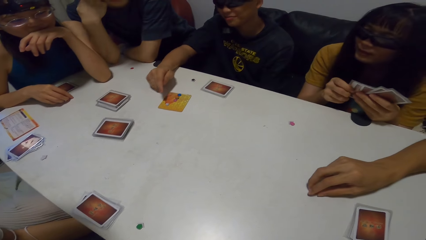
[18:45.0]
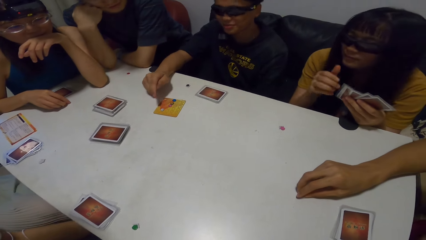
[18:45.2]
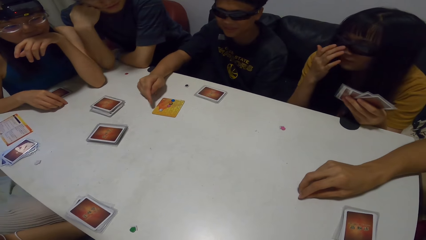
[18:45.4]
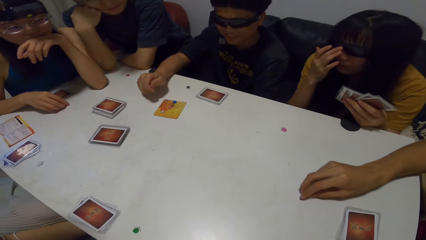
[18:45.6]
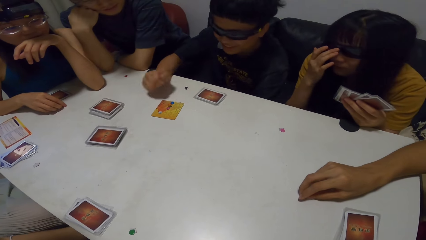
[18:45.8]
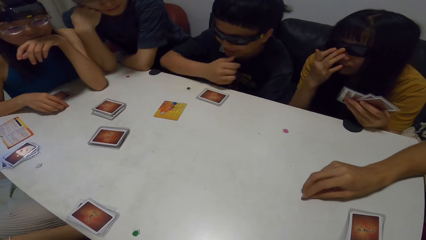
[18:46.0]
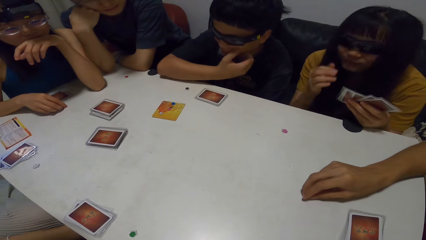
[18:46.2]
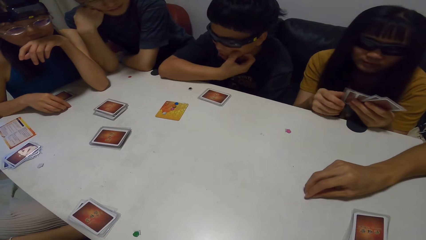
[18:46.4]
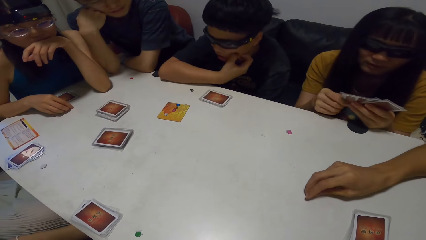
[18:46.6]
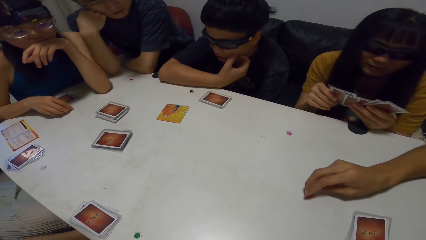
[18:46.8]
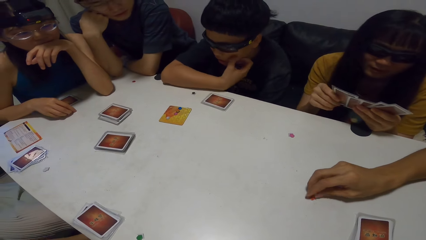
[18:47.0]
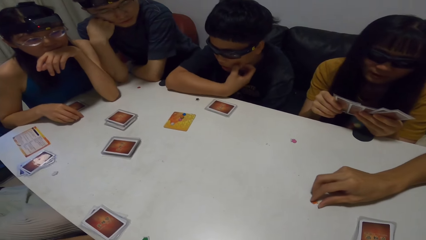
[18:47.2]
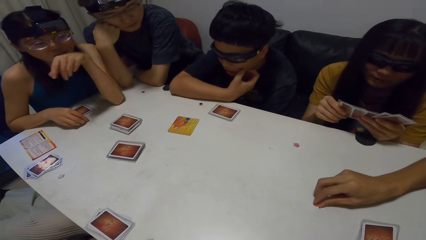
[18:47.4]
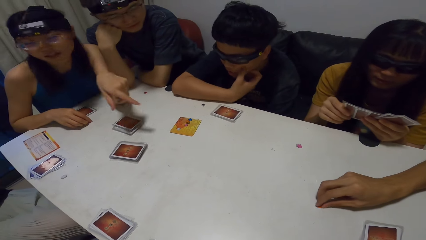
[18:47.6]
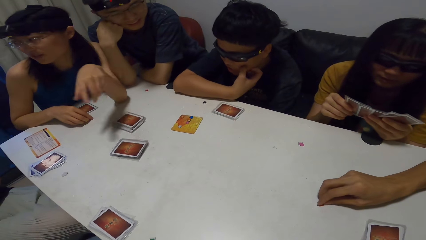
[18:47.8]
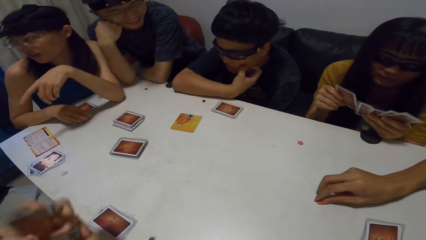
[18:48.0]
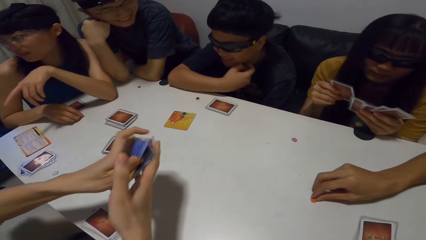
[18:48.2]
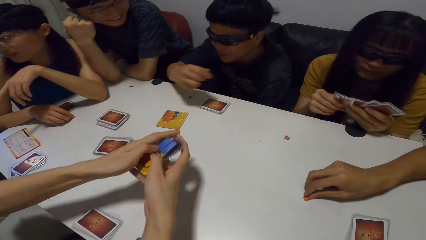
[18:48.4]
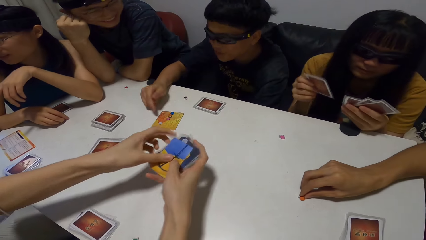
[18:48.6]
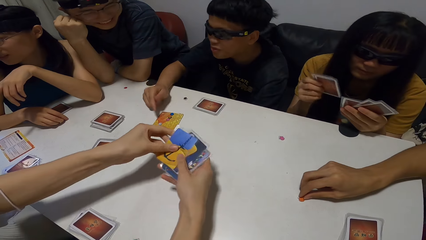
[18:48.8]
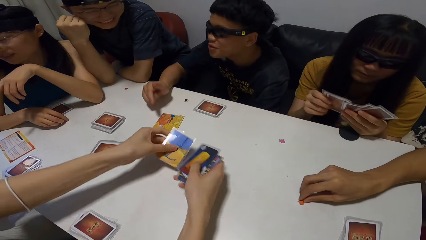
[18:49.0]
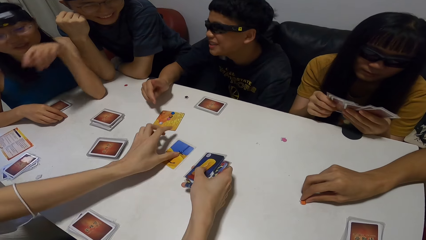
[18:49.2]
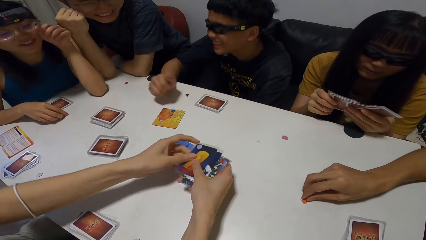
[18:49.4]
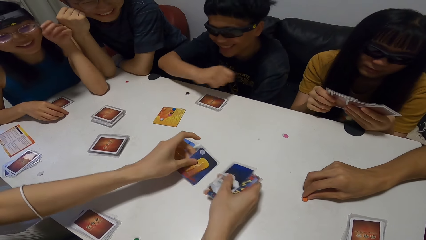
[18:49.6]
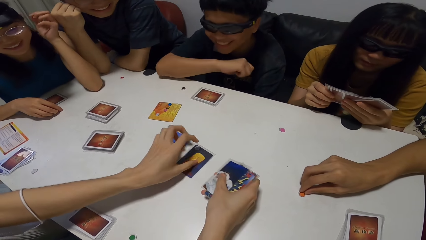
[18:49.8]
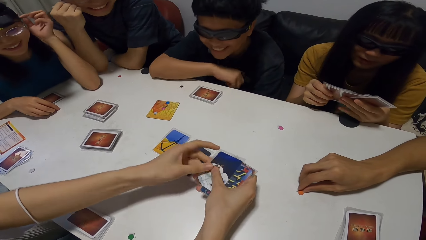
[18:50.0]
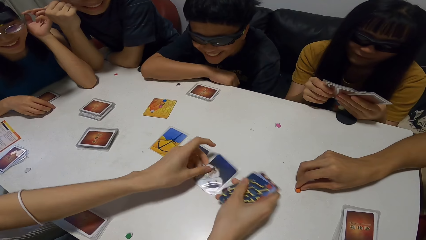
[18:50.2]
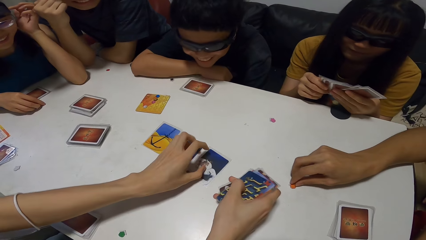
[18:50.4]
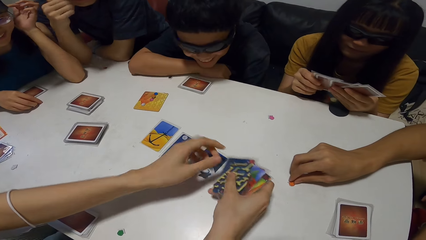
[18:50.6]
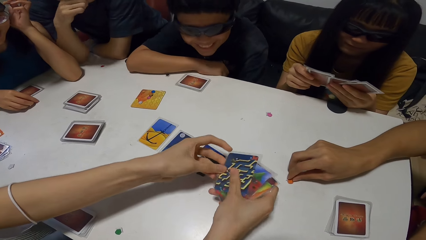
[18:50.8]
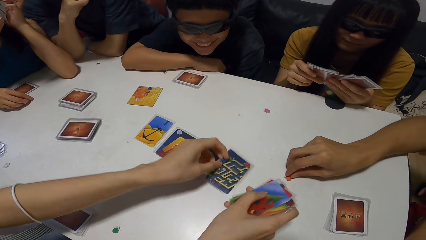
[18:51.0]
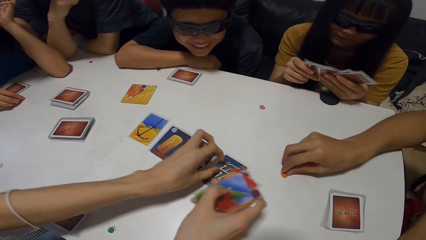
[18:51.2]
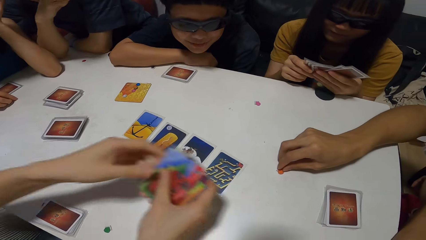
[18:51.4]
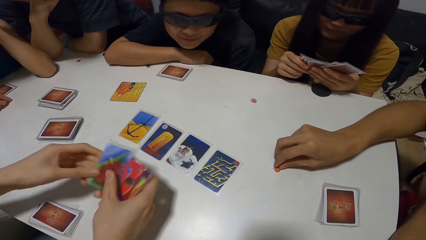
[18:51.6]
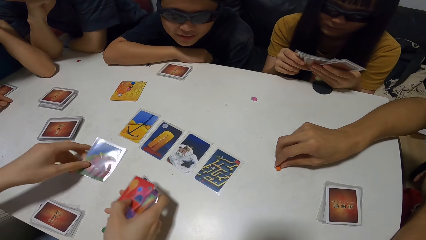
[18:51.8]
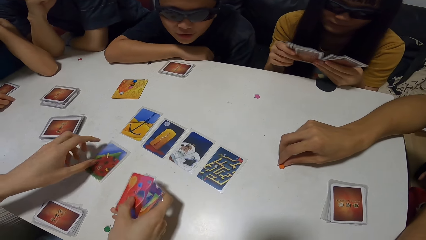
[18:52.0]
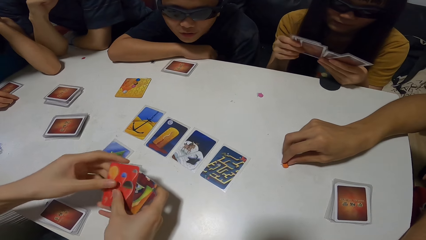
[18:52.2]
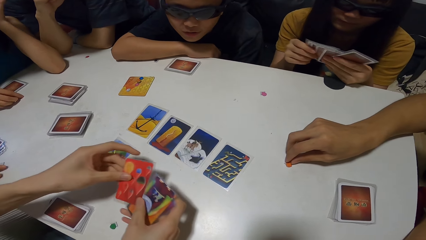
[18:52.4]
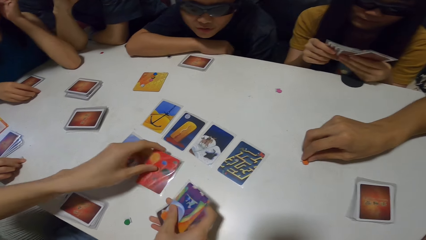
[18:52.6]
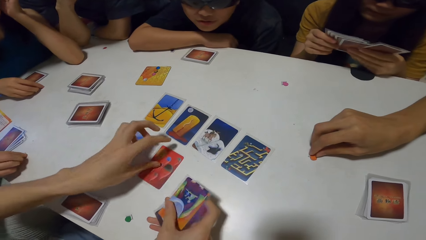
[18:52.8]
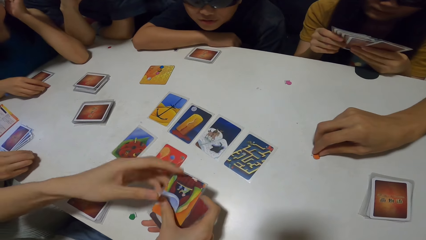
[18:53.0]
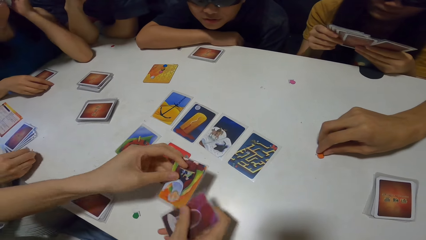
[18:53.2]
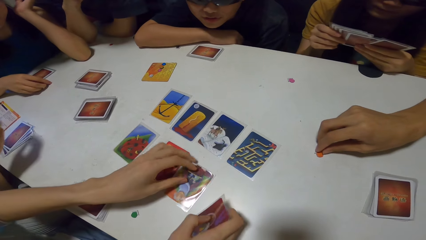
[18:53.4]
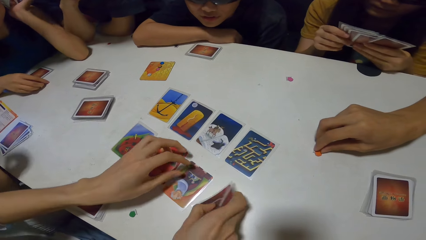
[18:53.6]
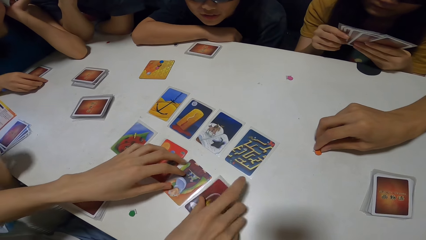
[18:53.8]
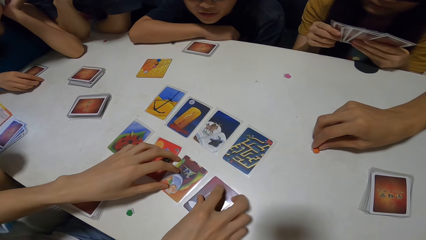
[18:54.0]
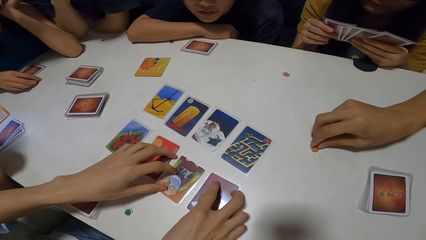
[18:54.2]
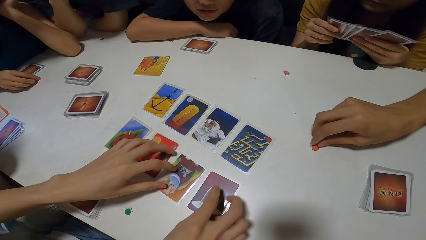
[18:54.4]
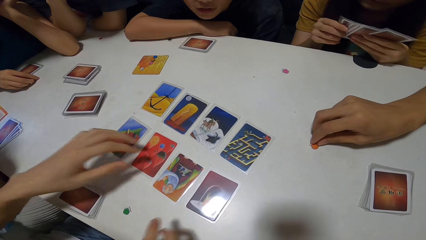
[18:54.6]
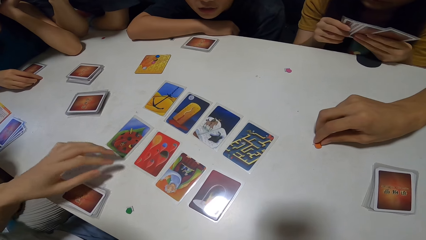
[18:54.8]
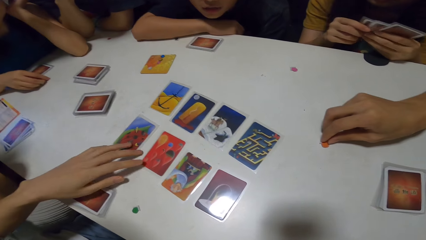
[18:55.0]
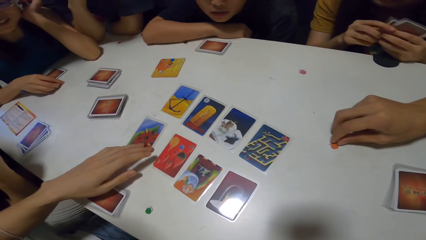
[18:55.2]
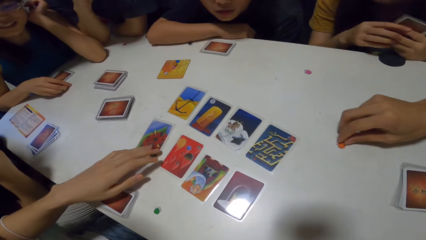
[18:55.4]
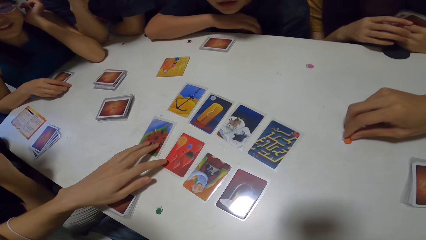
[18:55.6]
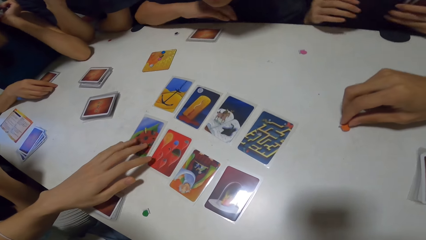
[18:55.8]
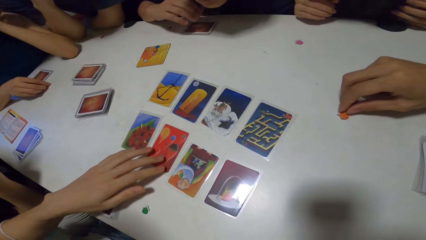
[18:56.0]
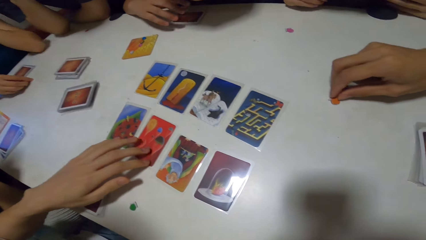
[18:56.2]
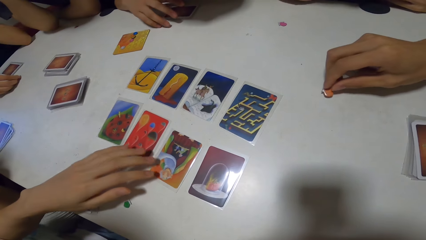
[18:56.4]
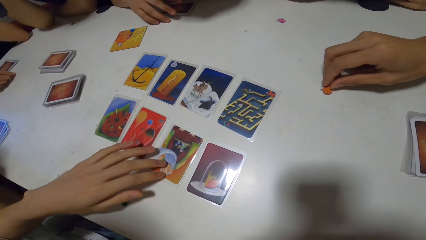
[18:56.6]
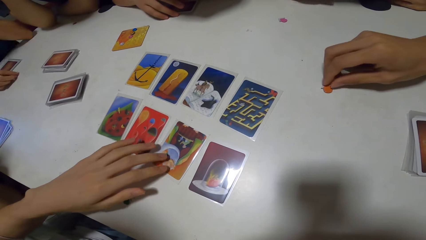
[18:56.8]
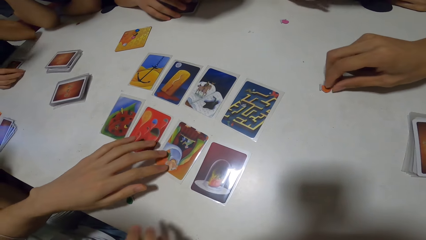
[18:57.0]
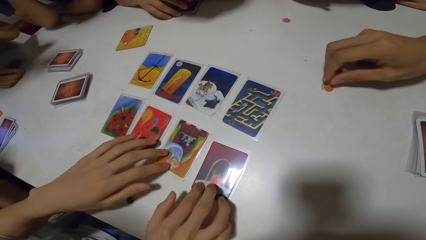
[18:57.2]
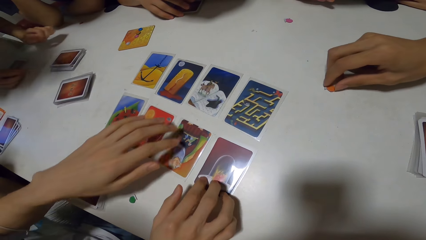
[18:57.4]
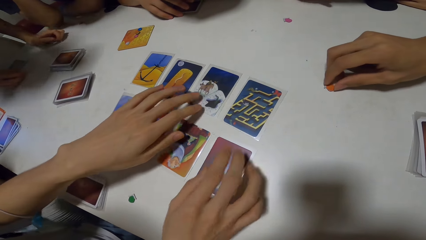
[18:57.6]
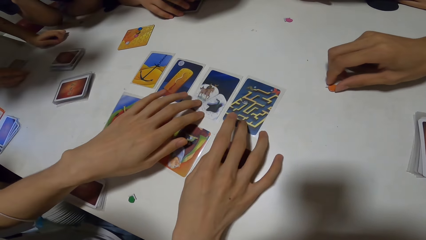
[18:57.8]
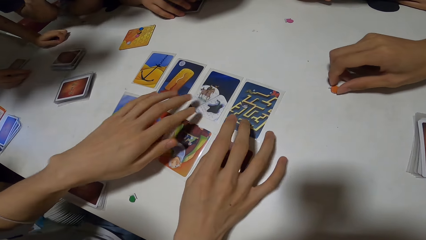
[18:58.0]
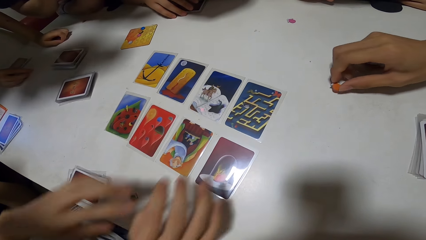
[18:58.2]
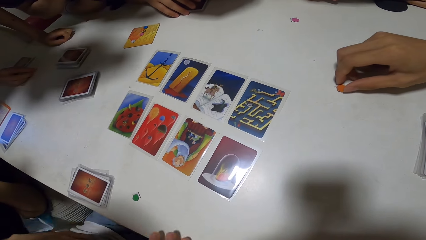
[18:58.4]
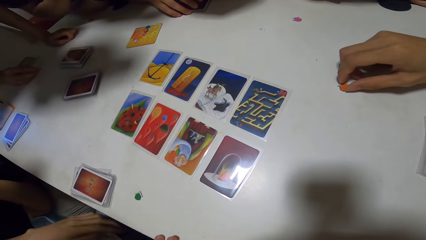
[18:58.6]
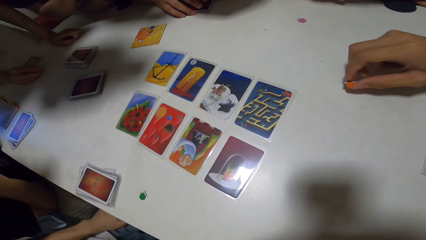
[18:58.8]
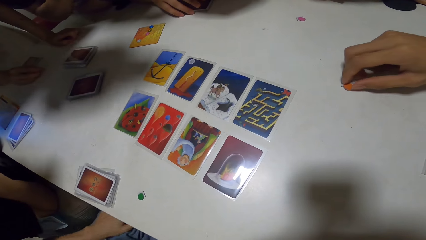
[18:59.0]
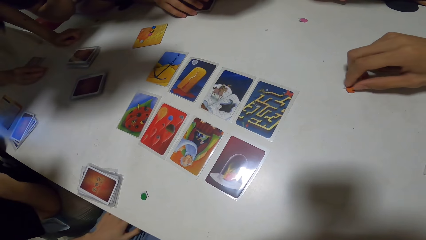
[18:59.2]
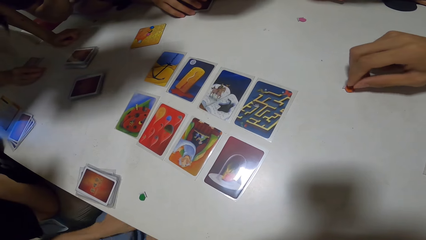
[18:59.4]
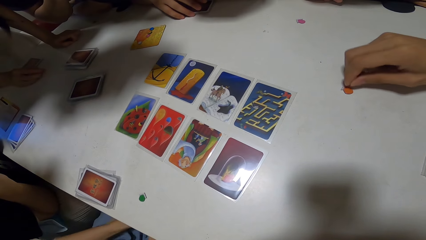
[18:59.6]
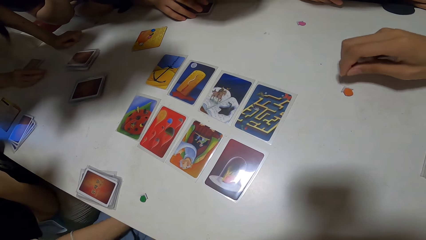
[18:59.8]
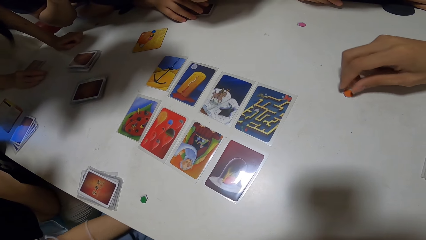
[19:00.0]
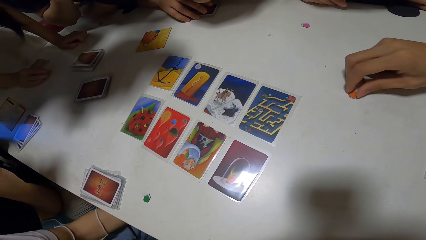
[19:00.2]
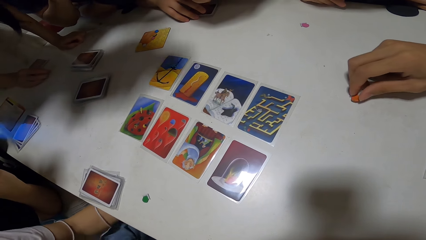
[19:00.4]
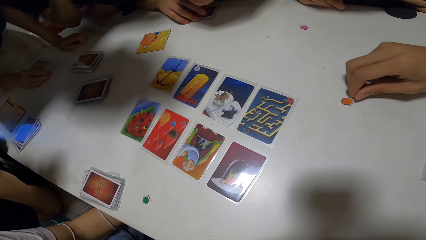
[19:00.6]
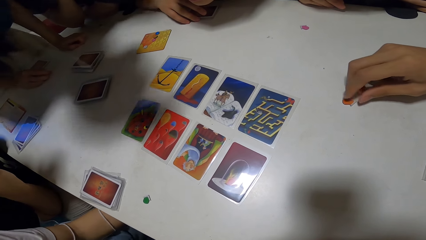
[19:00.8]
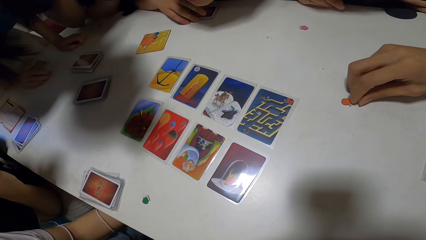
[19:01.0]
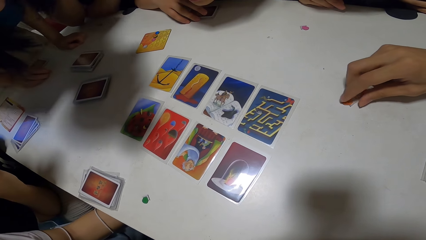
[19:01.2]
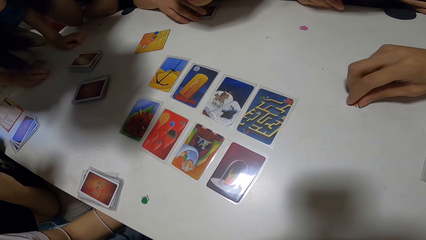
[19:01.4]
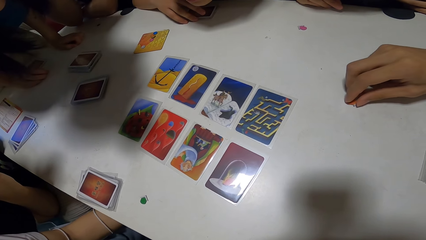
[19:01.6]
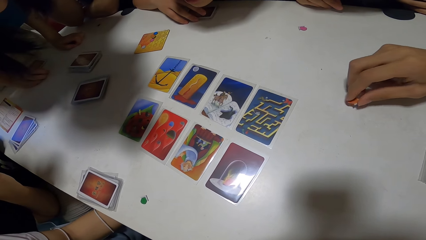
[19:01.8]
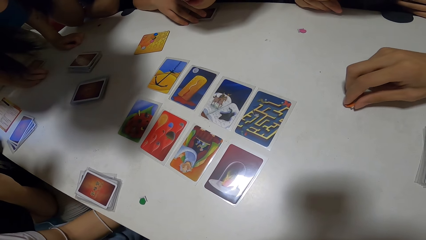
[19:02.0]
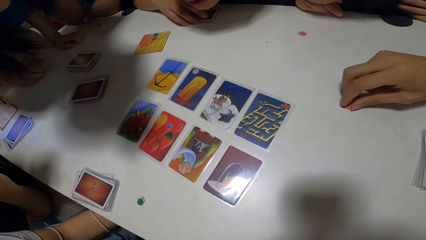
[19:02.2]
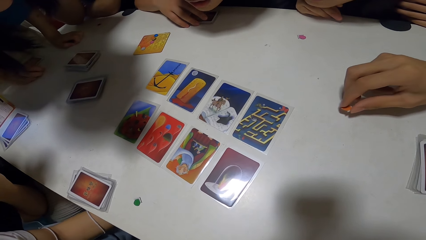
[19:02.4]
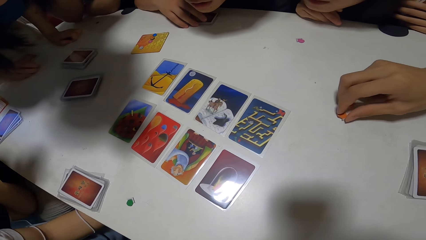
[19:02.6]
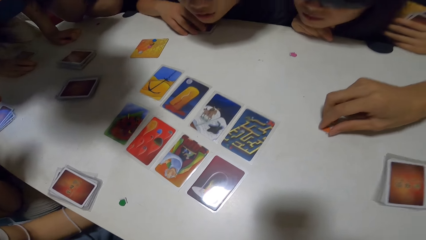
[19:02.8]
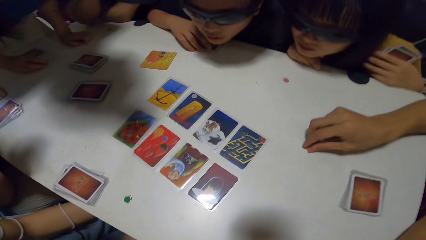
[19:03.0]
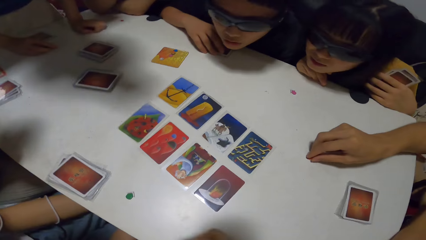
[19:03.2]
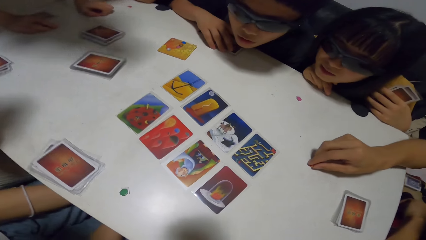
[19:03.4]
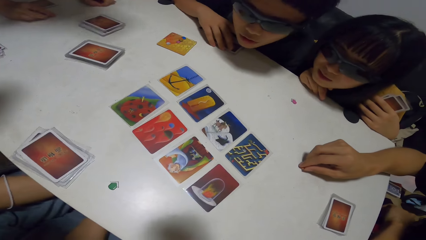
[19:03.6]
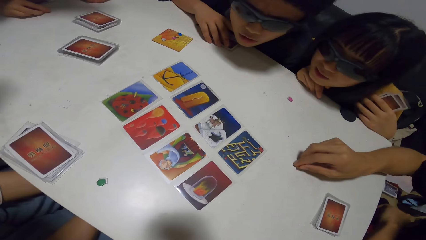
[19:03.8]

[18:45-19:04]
A woman adjusts her glasses with her right hand. A man lays out the cards on the playing table with both hands. A person shuffles cards on the table. Another man picks up a white jigsaw from the table with his right hand. Another man adjusts an orange jigsaw on the playing table. Another man adjusts his set of playing cards on the table with his right hand. The people lean into the playing cards on the playing table.
